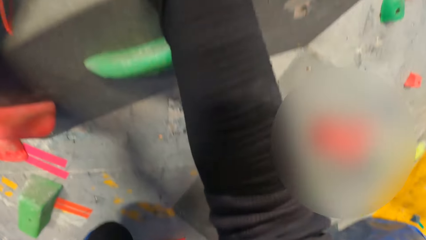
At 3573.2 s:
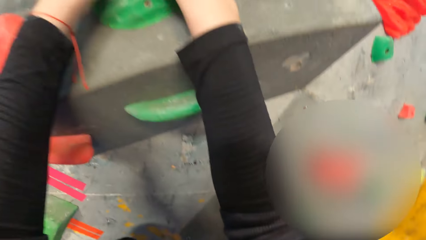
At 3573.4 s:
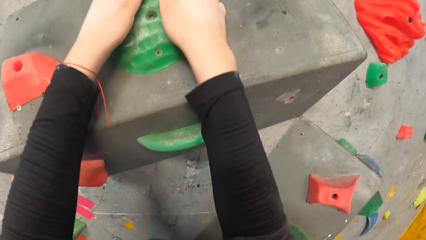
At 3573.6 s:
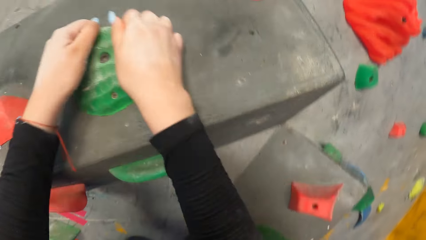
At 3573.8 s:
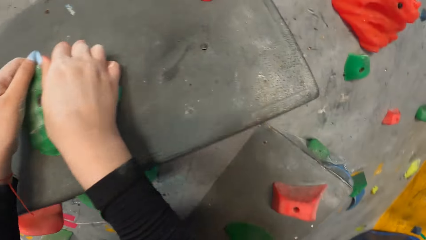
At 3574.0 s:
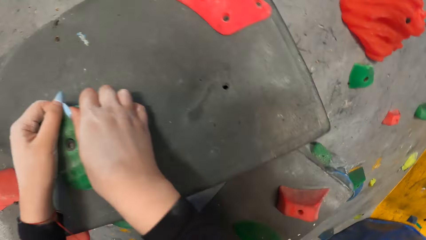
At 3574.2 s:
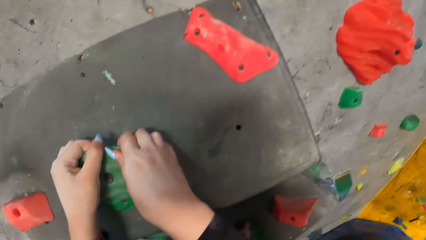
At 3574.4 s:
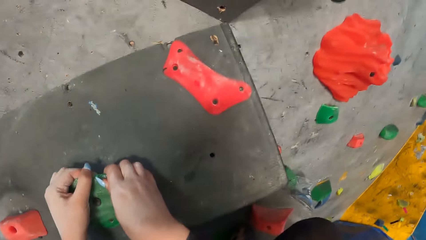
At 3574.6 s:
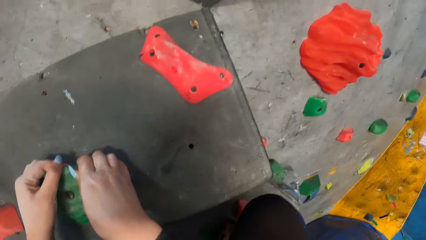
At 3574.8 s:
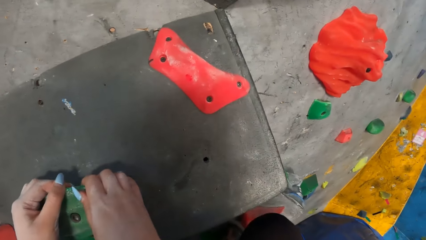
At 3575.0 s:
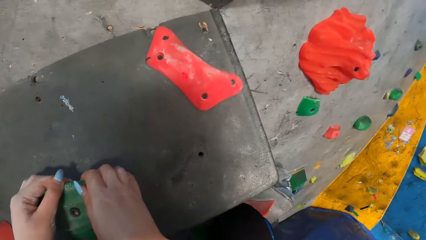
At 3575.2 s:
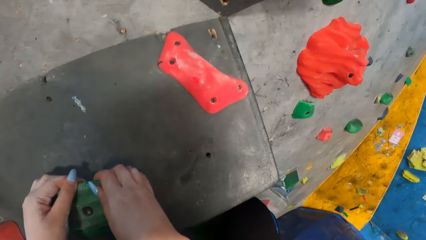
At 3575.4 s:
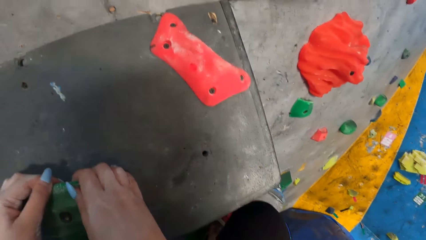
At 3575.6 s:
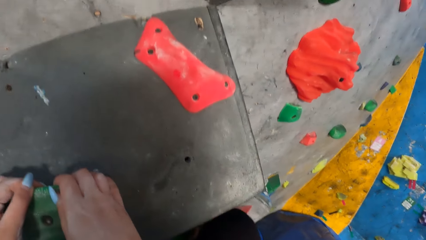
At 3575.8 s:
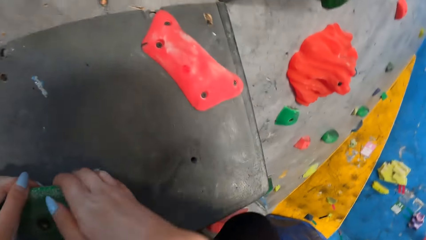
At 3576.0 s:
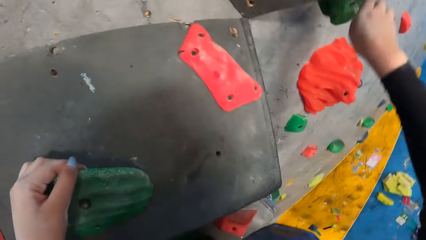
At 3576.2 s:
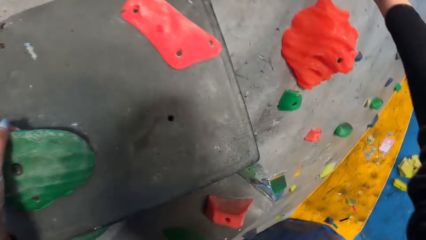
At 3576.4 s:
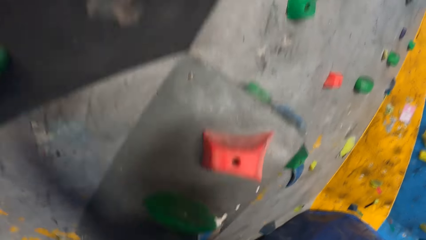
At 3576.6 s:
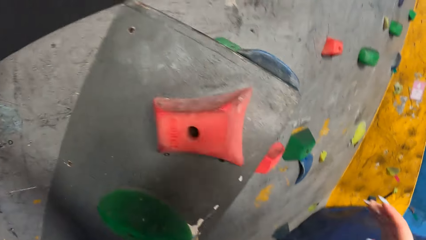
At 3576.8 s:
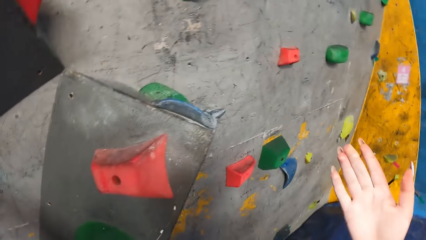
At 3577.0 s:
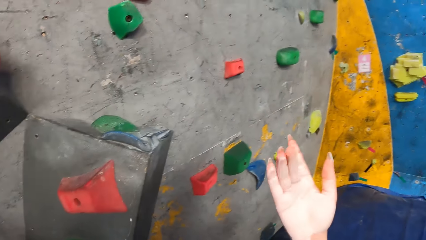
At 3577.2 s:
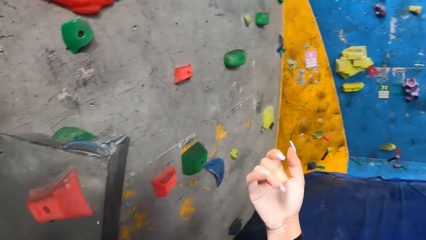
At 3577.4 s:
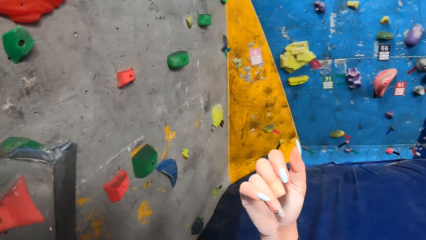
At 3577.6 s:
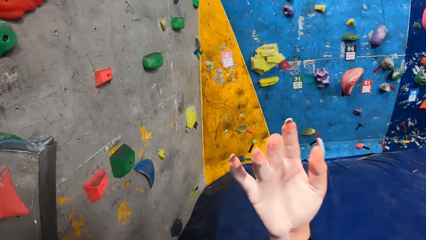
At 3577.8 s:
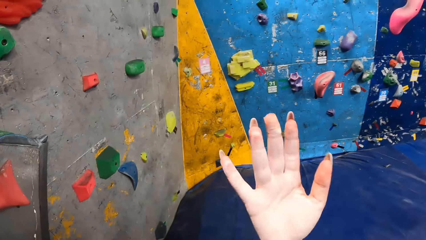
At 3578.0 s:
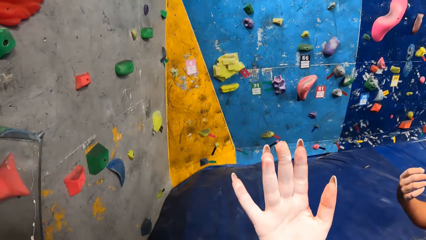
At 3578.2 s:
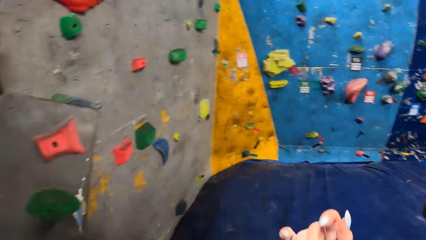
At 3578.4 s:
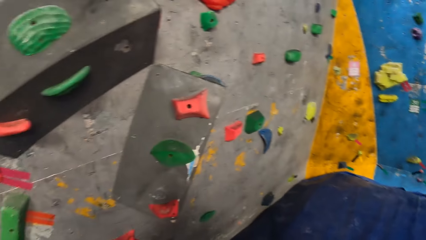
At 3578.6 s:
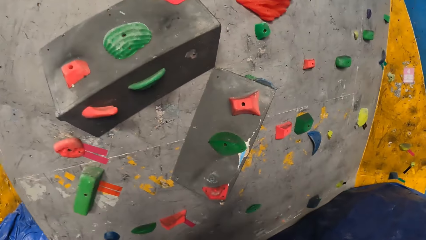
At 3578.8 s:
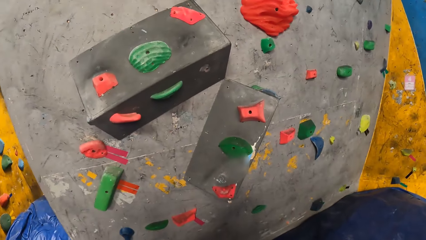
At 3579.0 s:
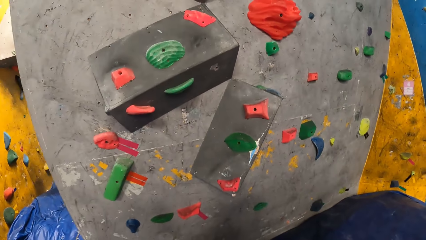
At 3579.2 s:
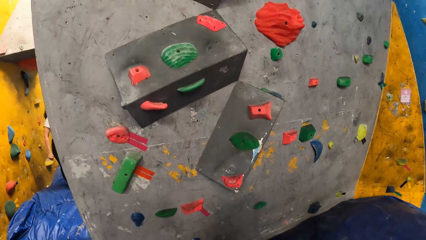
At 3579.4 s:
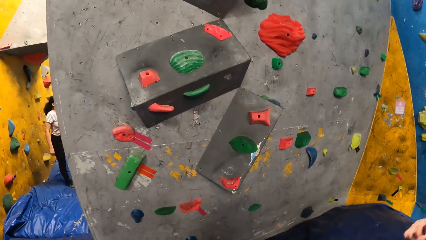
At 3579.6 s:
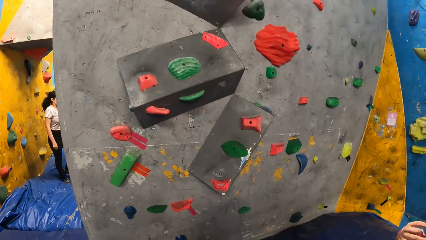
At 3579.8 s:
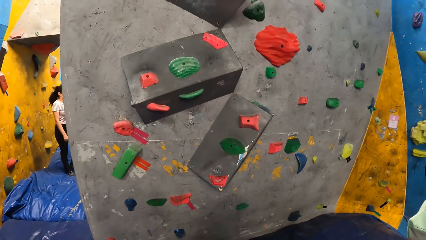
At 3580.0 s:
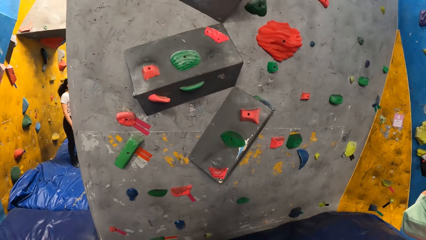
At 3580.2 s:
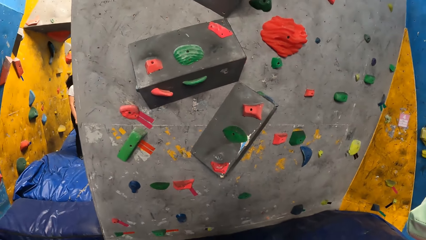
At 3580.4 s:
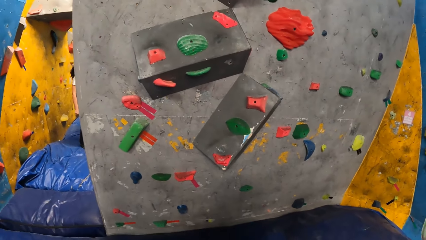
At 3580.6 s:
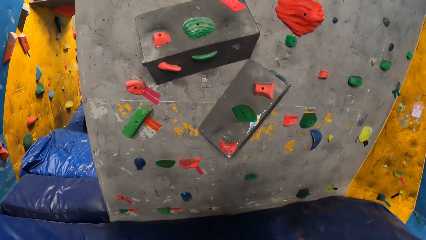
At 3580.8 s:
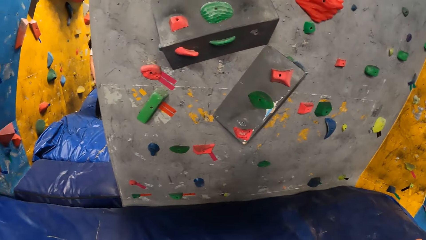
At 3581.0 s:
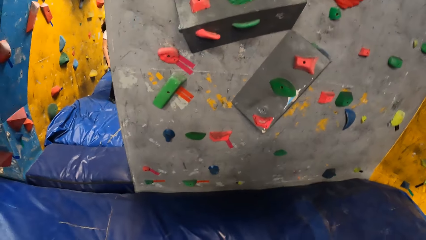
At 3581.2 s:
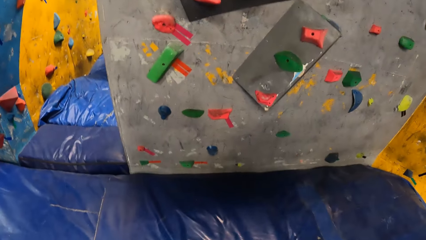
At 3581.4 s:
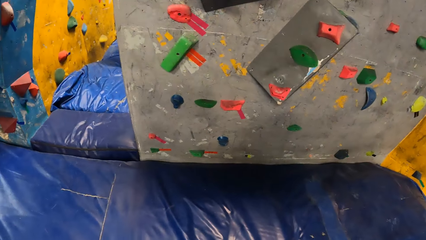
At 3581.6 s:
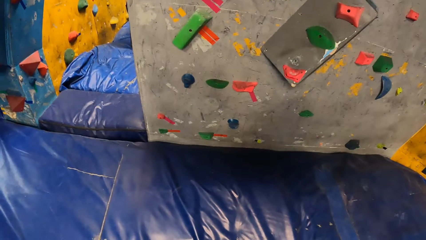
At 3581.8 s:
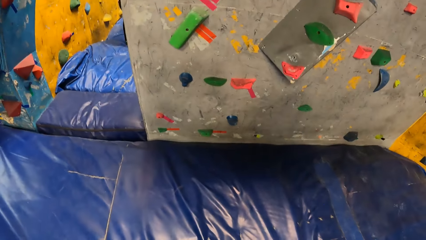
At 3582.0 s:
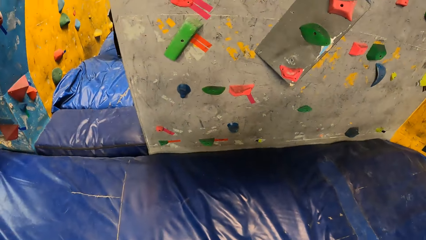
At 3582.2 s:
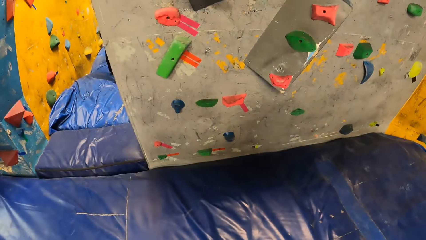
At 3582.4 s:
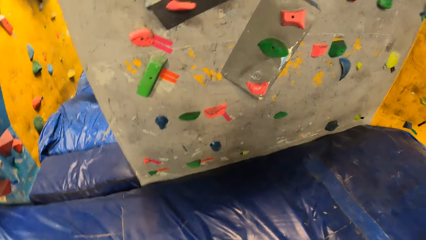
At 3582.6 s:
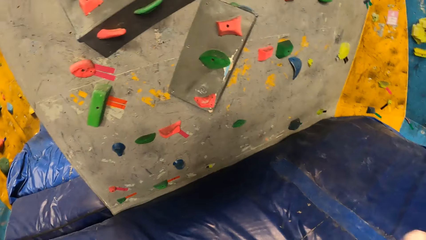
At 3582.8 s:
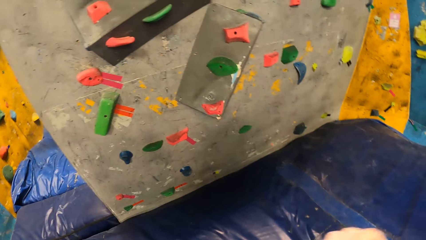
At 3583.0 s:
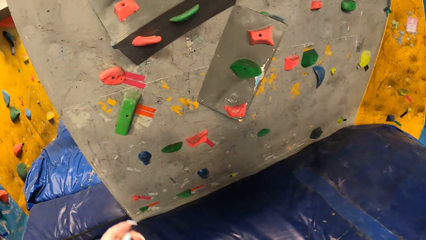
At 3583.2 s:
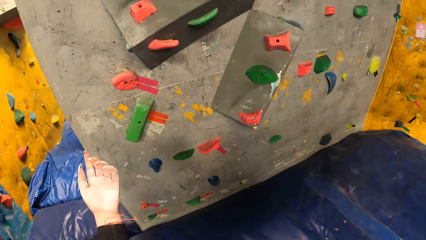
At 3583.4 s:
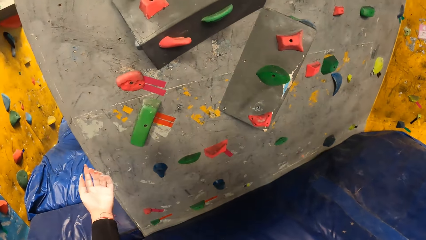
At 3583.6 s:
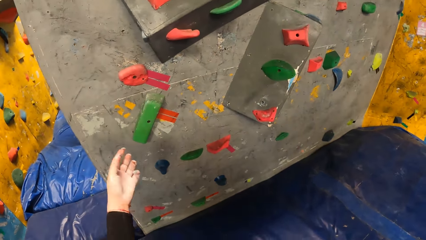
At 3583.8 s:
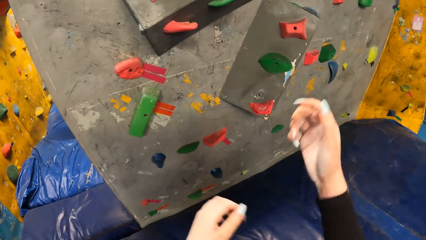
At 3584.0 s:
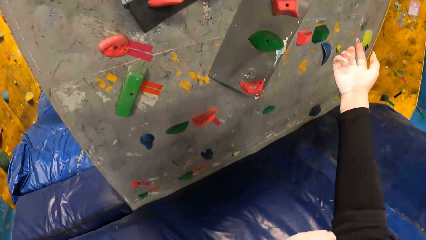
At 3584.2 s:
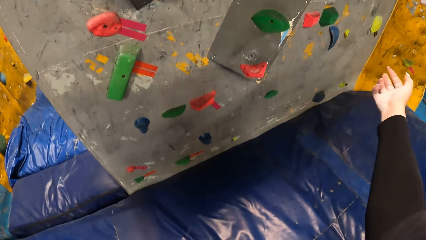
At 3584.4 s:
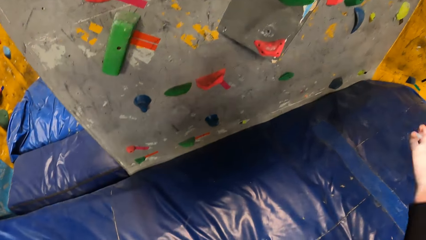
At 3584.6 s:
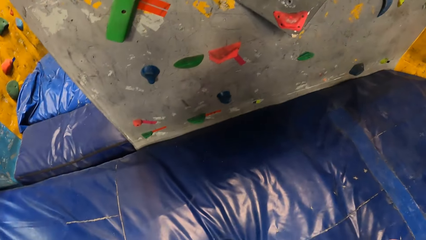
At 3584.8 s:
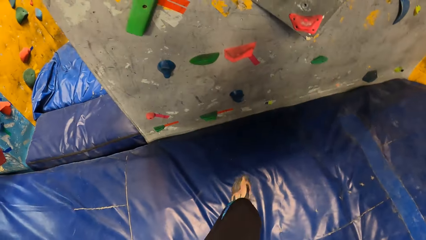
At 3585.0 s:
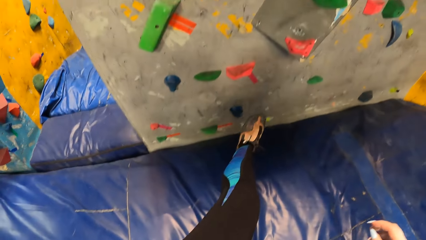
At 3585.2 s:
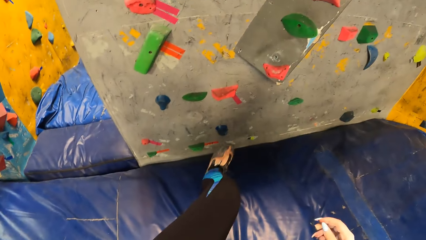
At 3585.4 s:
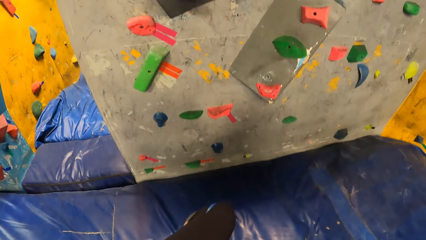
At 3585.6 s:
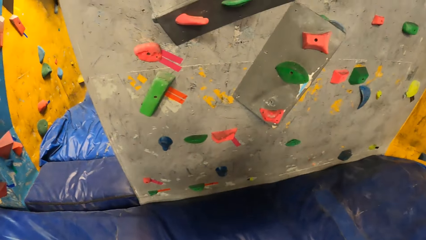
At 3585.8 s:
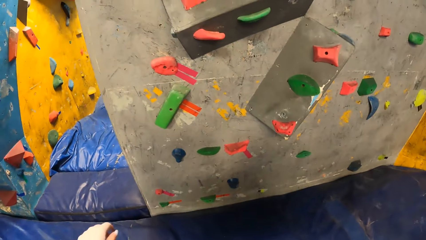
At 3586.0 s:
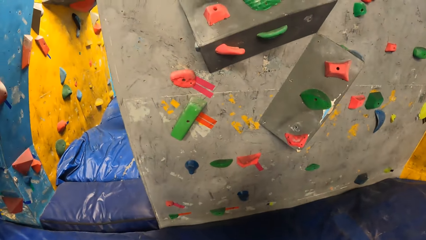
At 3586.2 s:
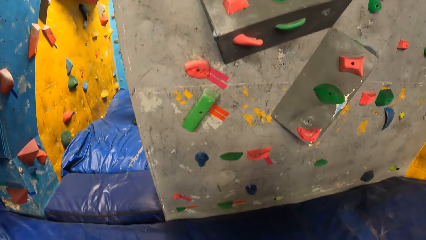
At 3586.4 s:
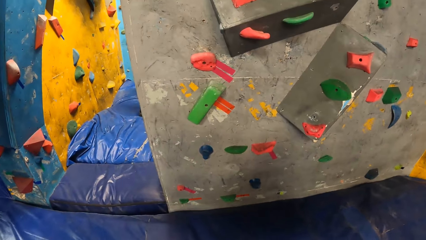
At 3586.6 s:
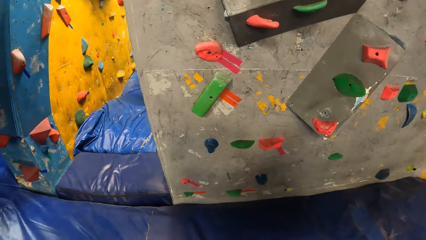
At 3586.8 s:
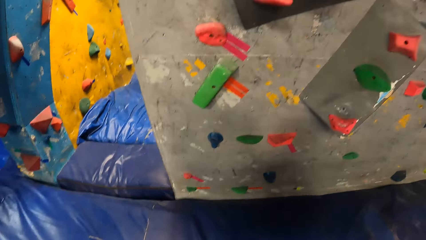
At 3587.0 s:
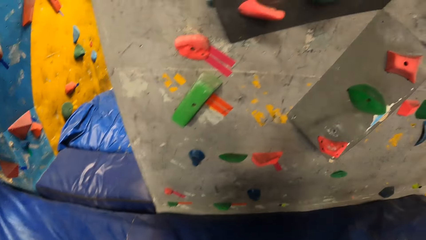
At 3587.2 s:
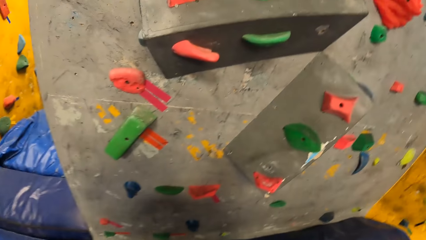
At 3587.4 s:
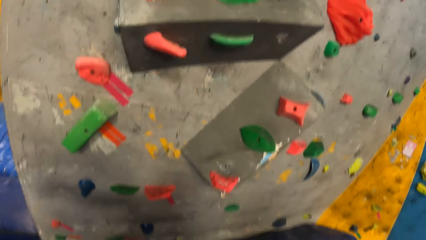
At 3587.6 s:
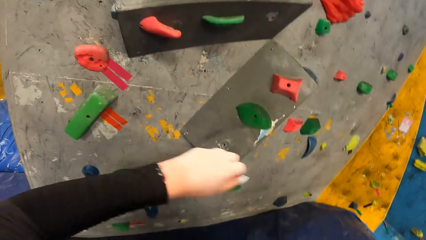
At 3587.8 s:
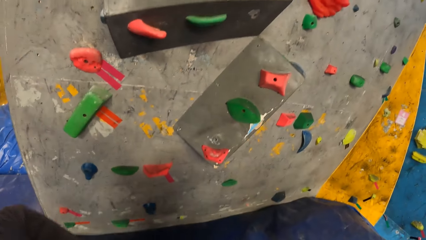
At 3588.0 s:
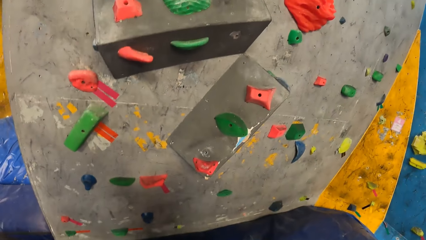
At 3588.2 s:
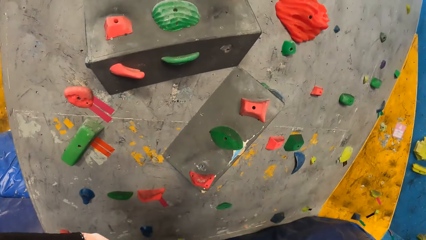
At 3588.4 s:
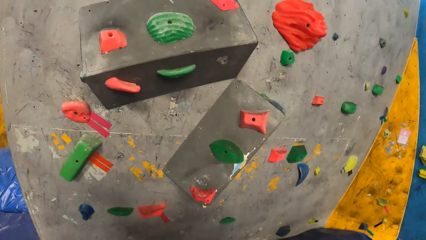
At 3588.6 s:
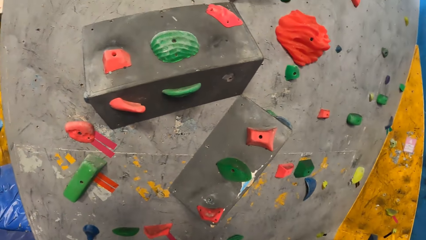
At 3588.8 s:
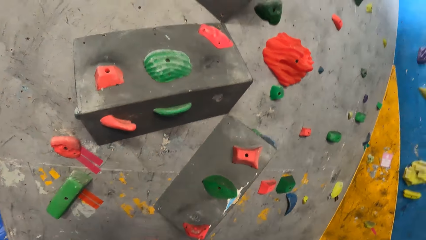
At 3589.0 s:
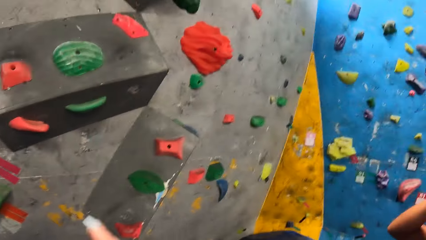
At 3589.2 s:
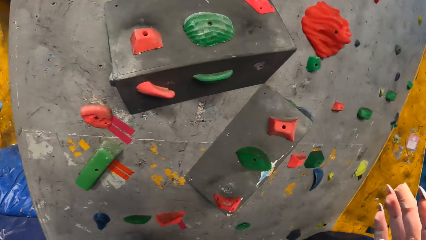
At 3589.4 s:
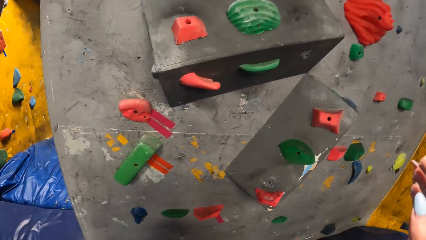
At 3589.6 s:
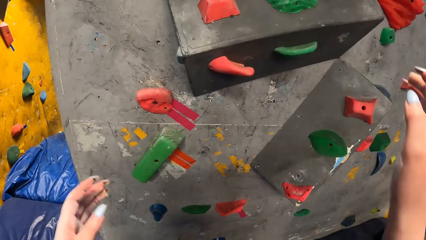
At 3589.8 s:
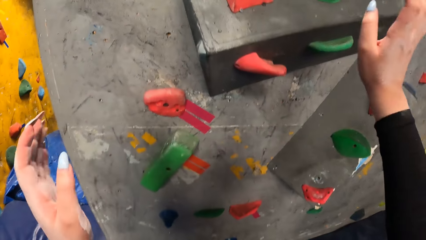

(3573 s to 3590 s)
The camera wearer draws her left sleeve back with her right hand. She draws her right sleeve back with her left hand.
